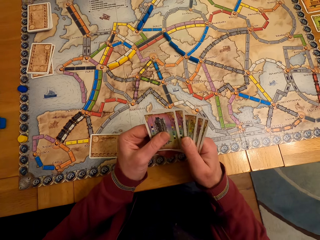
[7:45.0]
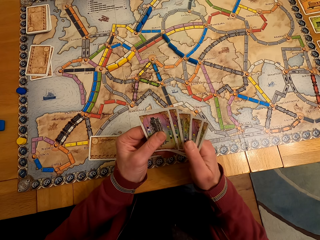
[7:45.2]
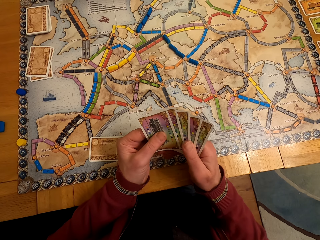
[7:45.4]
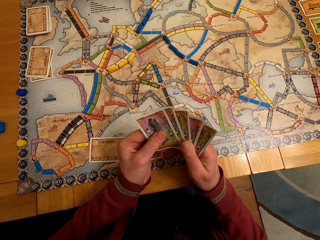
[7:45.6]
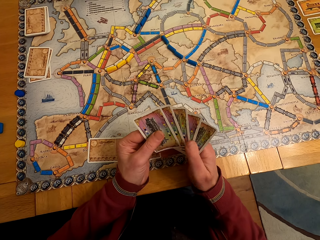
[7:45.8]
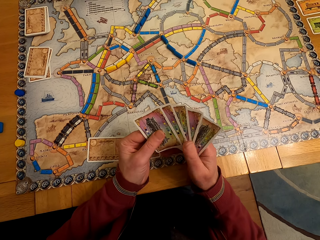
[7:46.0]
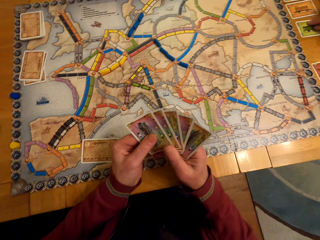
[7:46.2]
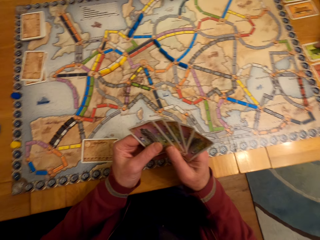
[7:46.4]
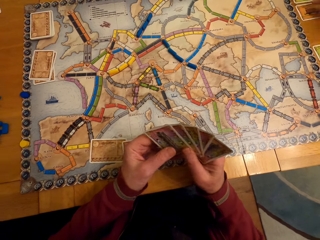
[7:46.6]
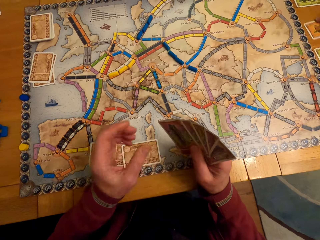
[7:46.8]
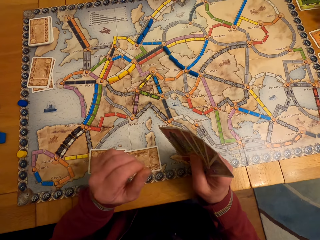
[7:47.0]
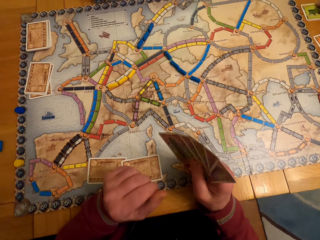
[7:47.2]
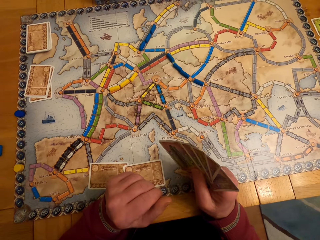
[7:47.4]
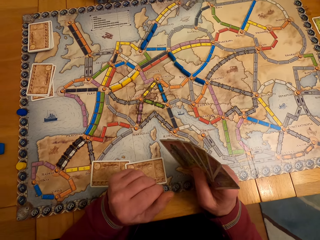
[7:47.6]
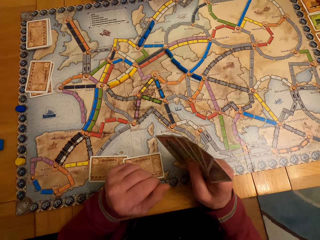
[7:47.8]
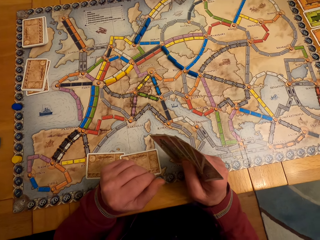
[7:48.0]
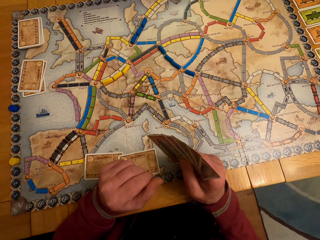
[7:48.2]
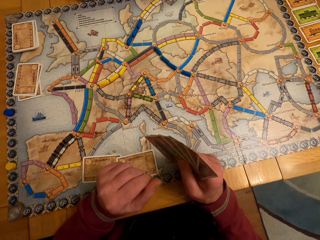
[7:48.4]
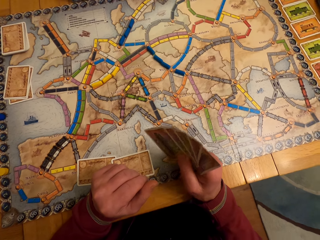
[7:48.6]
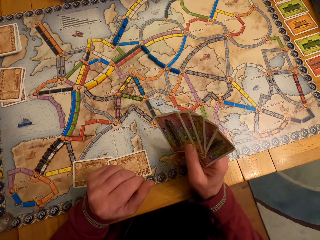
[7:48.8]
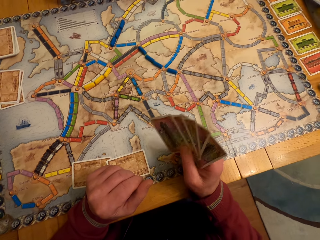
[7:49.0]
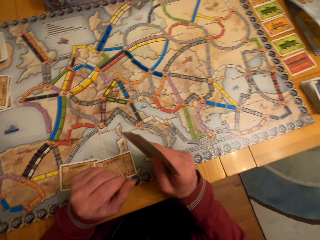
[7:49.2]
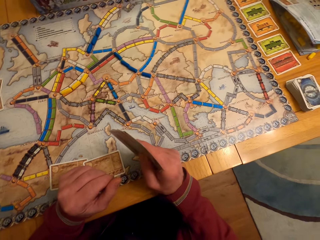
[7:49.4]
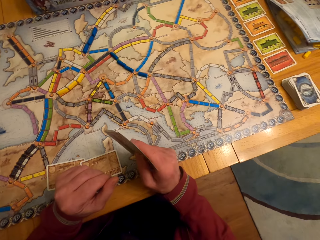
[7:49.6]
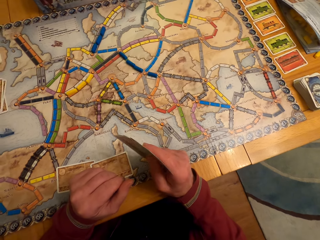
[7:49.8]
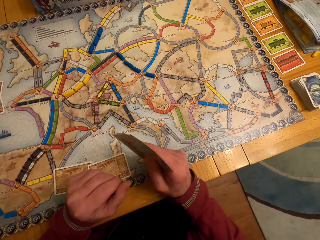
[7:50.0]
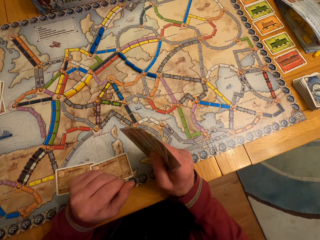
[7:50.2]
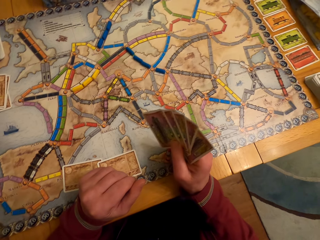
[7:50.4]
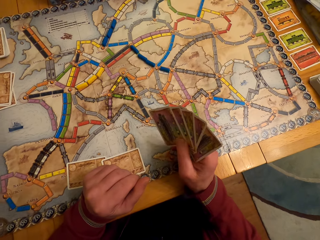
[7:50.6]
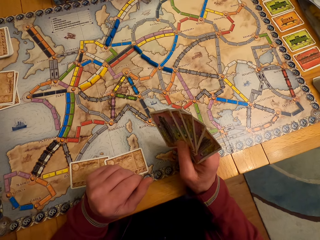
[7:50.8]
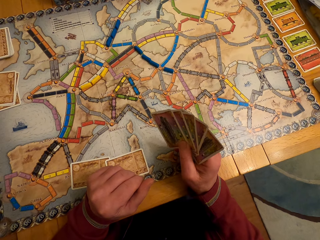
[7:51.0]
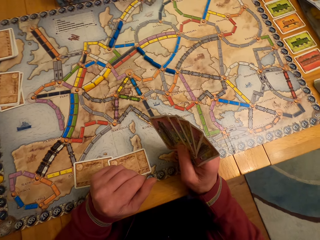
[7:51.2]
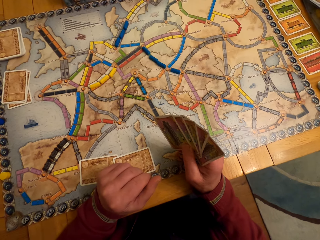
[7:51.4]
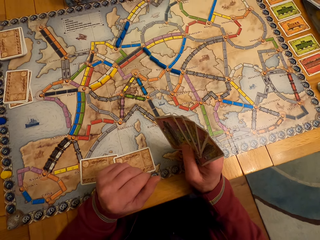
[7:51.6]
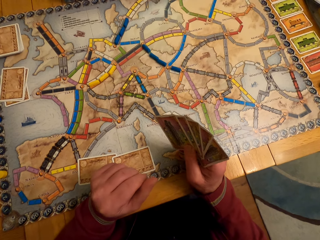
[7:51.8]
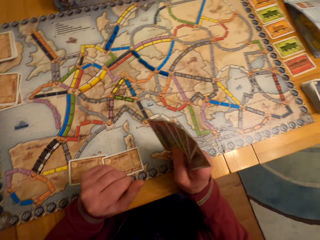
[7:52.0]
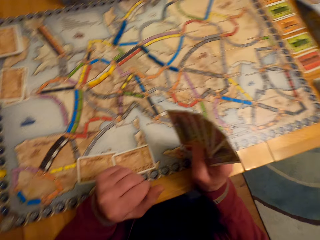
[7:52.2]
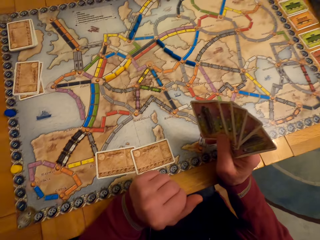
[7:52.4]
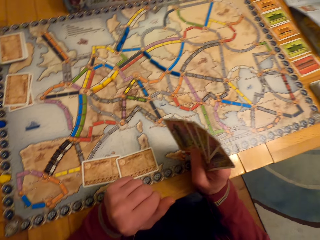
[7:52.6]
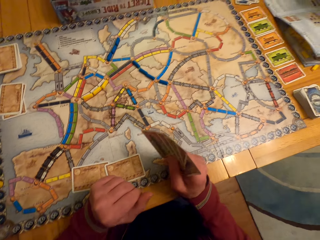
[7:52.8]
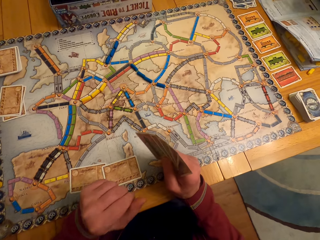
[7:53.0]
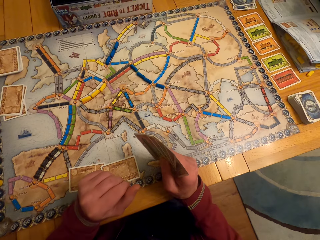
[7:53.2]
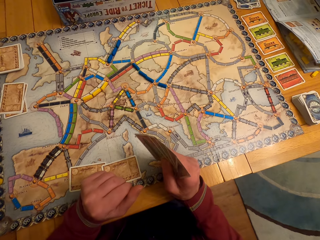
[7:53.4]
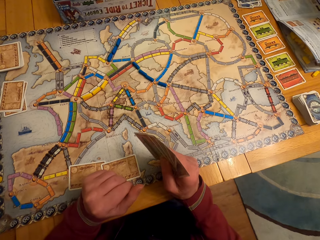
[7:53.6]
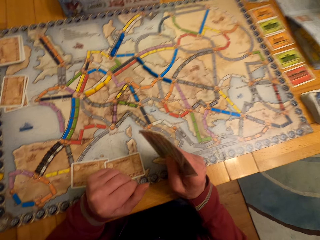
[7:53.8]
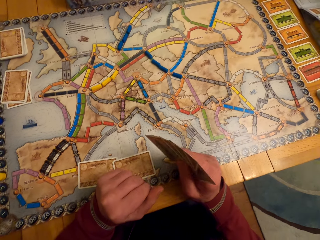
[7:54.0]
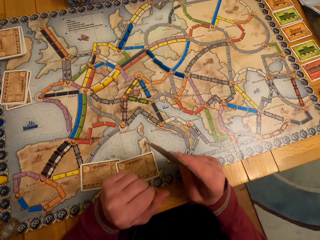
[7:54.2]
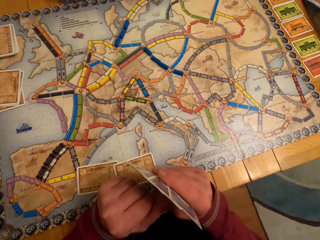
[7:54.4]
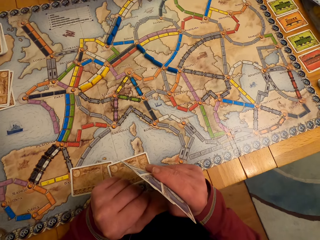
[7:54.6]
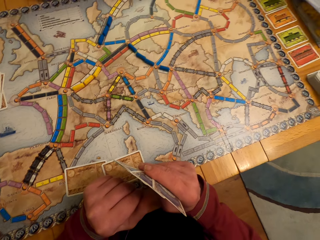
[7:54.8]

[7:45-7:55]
The camera wearer holds the board game cards with her right hand.

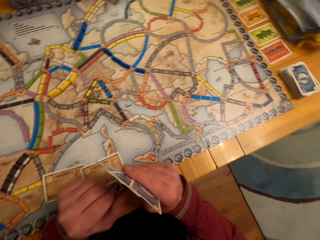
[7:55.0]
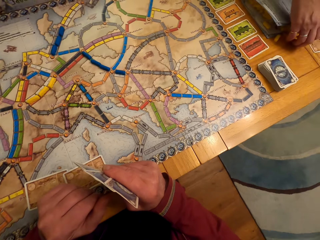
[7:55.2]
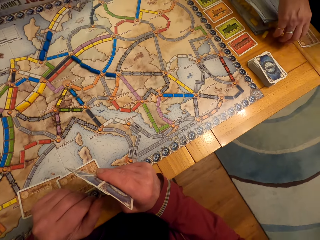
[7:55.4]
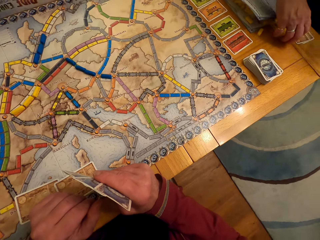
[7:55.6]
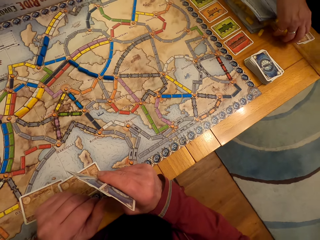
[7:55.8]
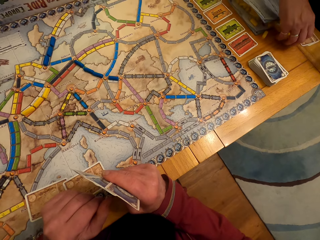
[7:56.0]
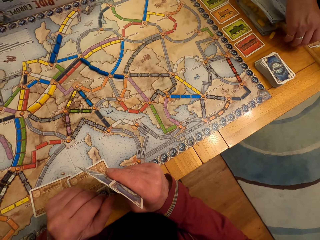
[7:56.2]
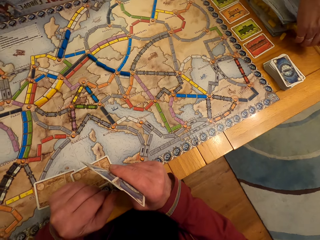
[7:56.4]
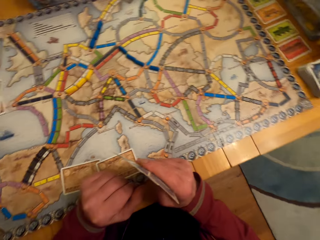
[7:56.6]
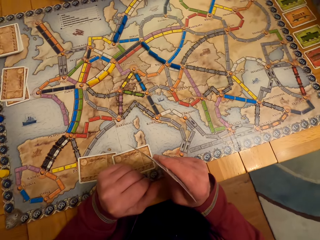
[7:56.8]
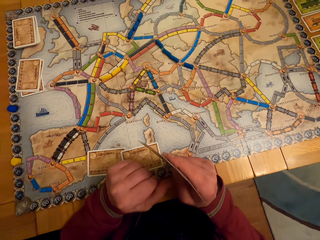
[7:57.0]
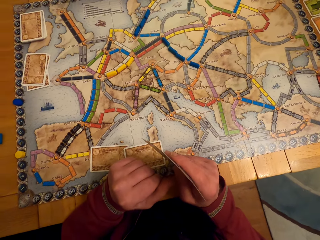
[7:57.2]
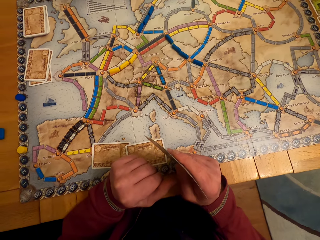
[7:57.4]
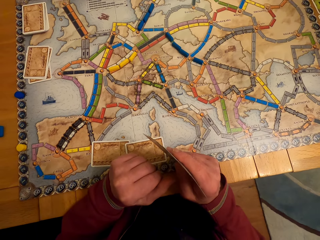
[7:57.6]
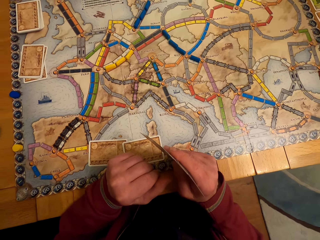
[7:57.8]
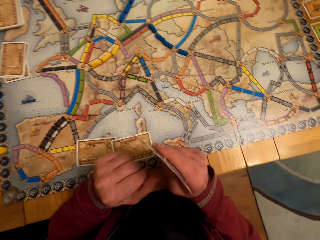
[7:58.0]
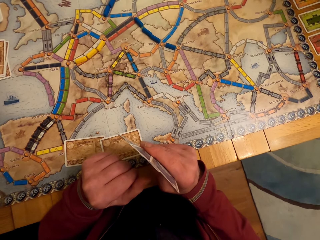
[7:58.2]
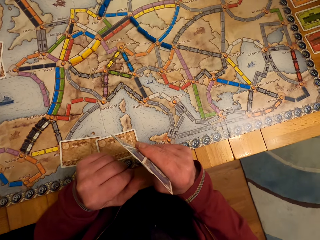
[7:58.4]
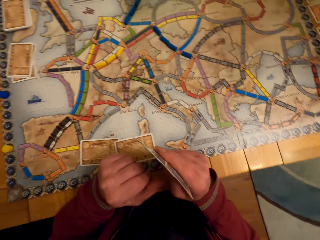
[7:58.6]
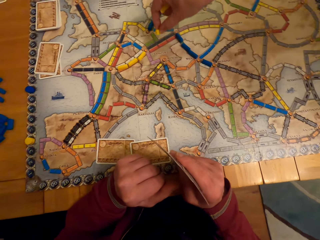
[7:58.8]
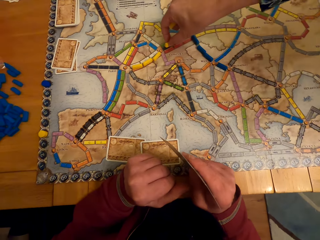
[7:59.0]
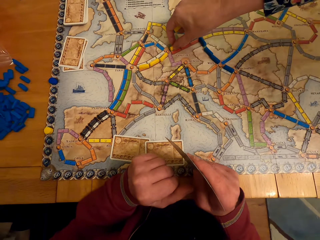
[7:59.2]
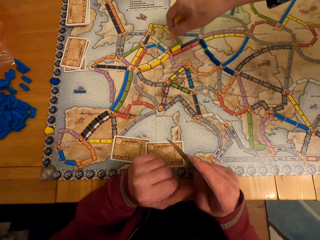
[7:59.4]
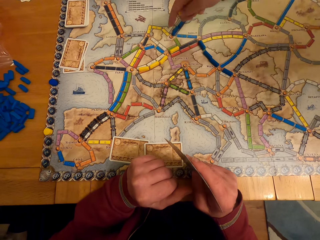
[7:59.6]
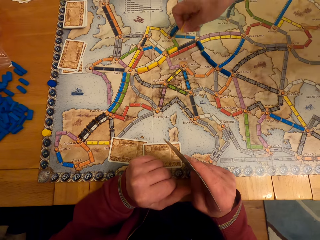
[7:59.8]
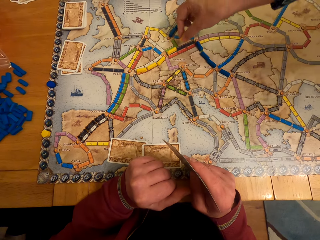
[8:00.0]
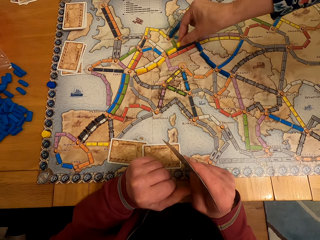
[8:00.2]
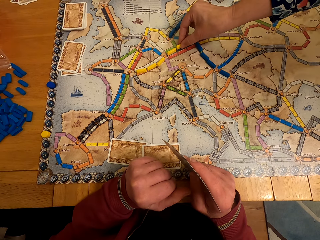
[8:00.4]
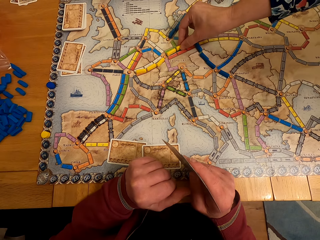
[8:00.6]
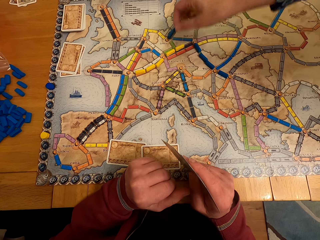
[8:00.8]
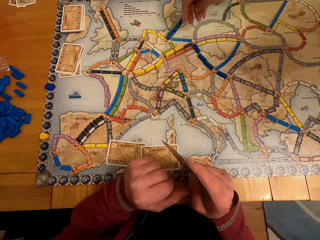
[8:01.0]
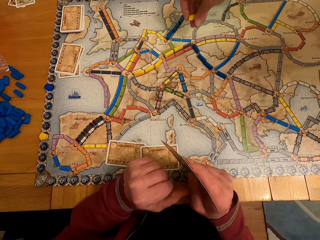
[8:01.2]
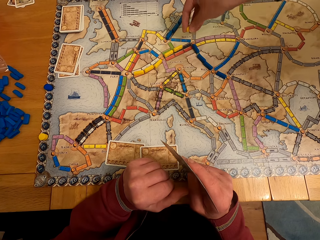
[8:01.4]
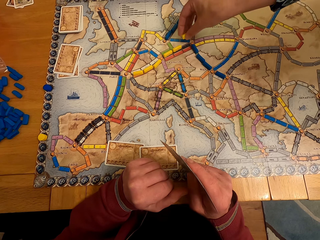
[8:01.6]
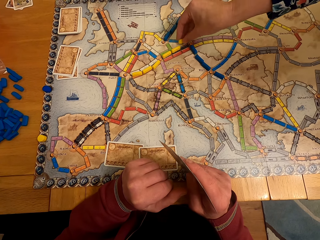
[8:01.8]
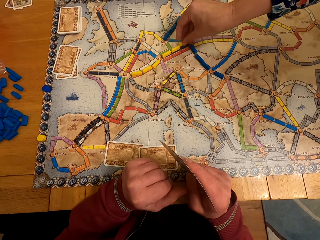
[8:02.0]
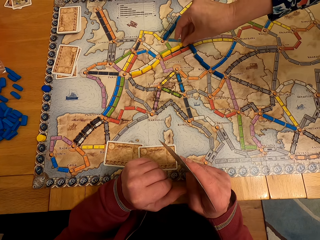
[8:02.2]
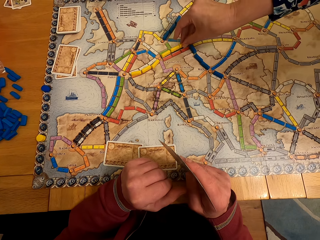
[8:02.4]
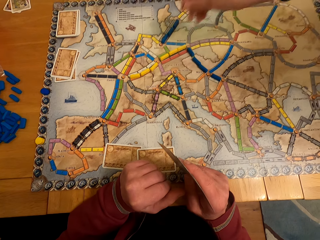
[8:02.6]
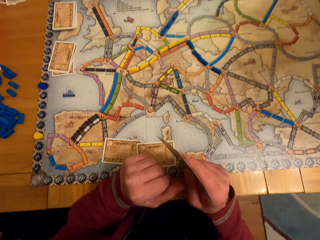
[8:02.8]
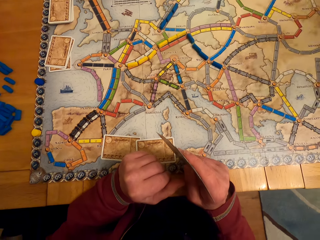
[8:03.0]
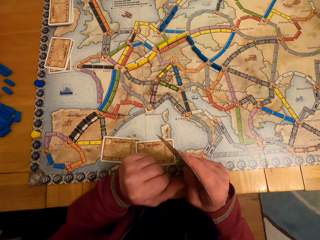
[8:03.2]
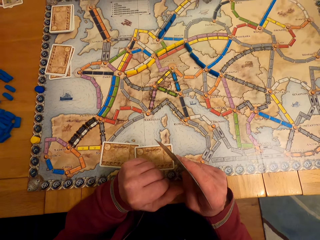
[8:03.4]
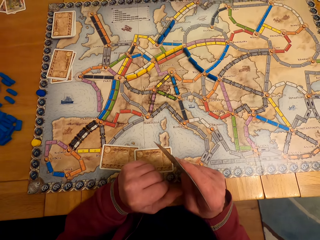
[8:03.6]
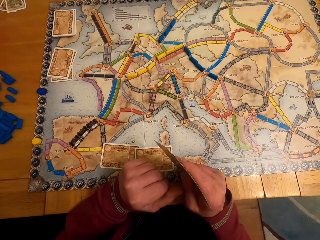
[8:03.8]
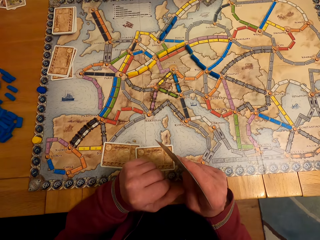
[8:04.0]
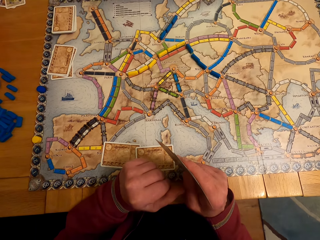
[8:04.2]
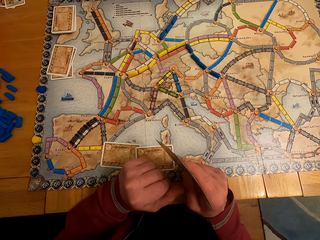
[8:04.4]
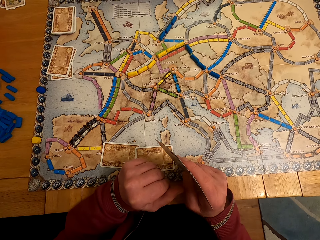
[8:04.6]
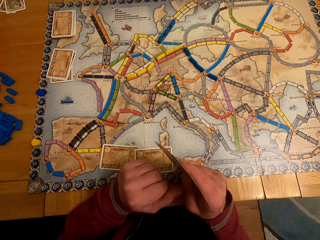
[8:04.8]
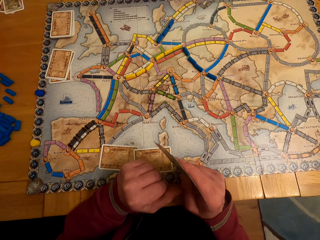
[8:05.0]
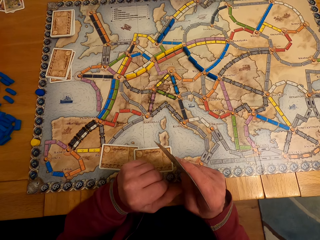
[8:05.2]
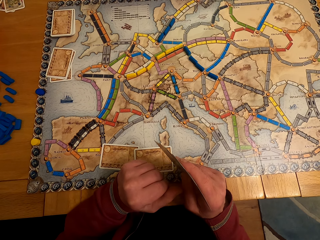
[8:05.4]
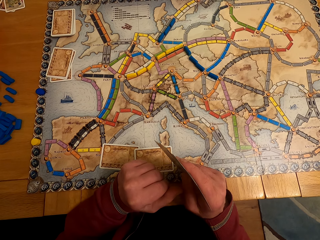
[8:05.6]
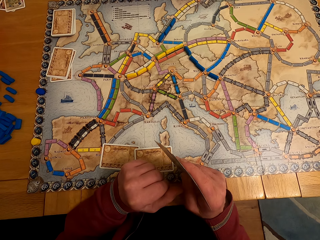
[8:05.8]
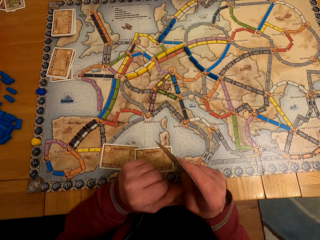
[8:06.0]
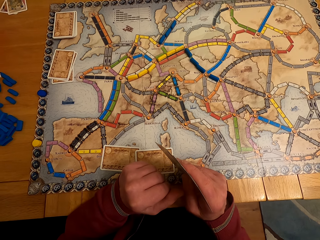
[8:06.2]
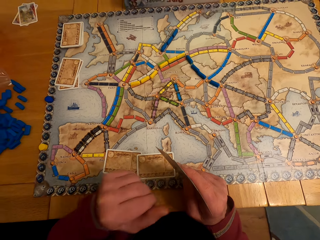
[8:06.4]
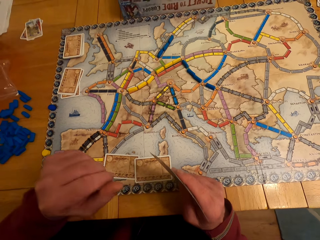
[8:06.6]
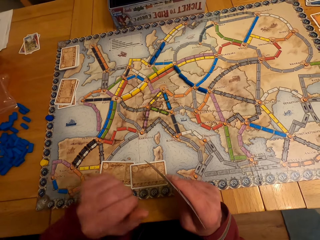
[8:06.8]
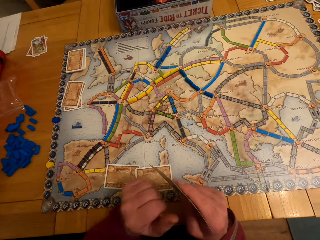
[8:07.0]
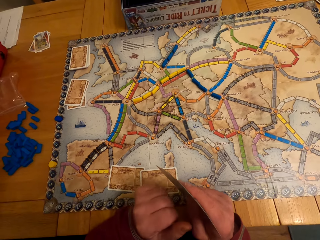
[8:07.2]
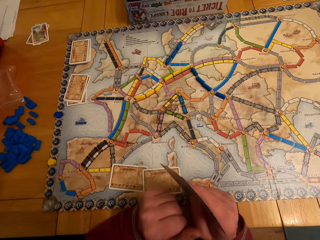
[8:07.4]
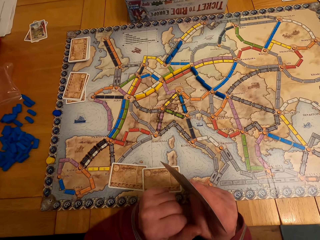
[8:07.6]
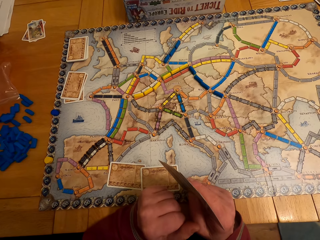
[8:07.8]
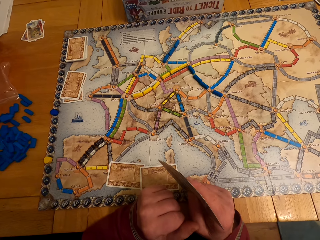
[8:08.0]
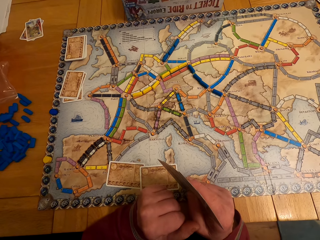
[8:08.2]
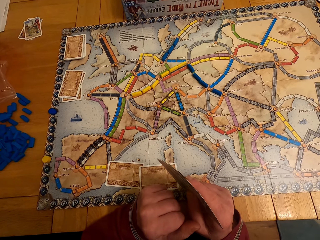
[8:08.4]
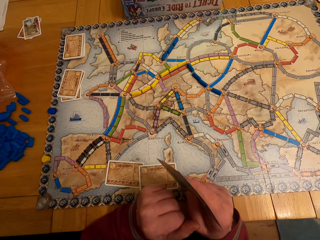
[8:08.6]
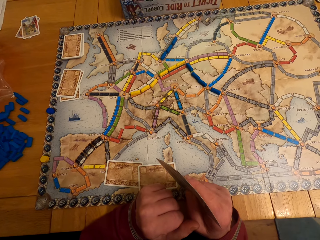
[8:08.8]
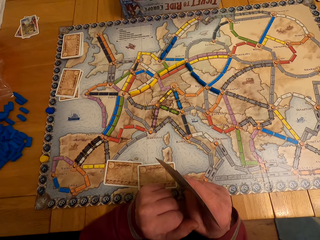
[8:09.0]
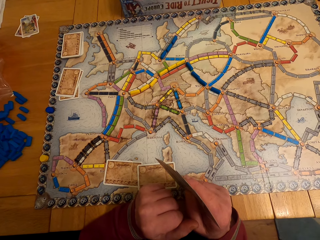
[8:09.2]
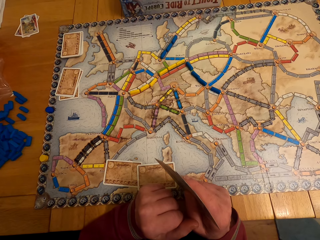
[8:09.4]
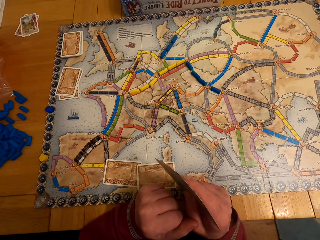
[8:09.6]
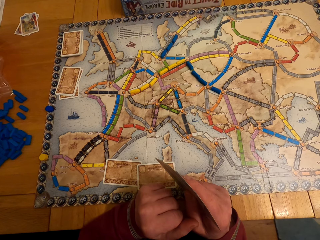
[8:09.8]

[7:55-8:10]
A lady picks the board game chips from the table and arranges the board game chips on the table. The lady puts the game board chips on the table.
